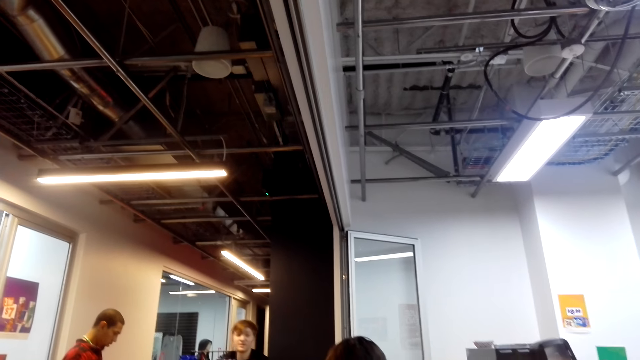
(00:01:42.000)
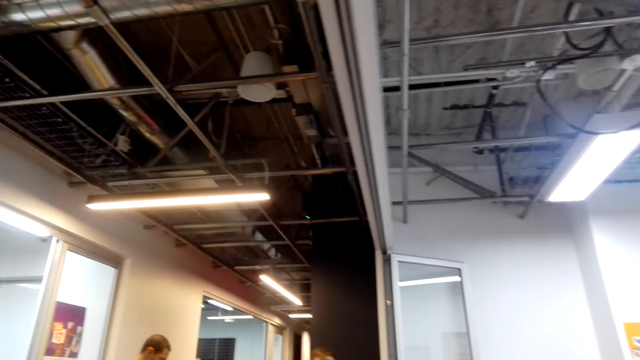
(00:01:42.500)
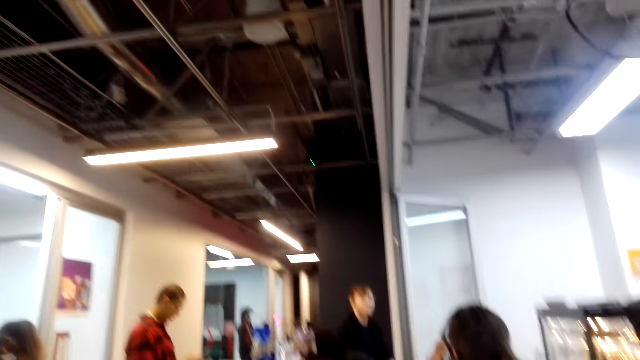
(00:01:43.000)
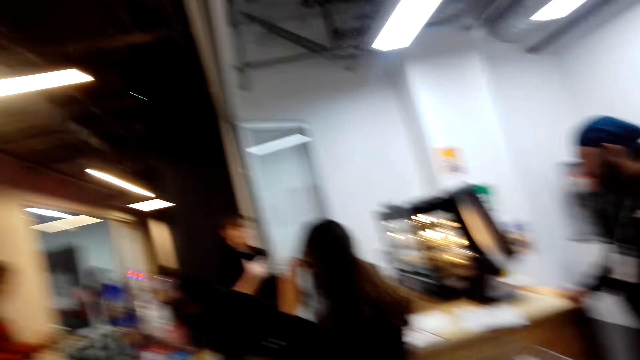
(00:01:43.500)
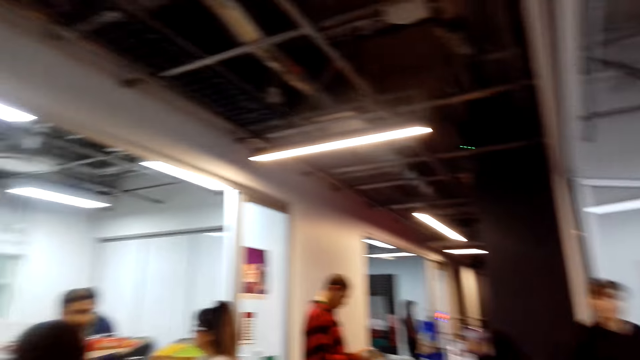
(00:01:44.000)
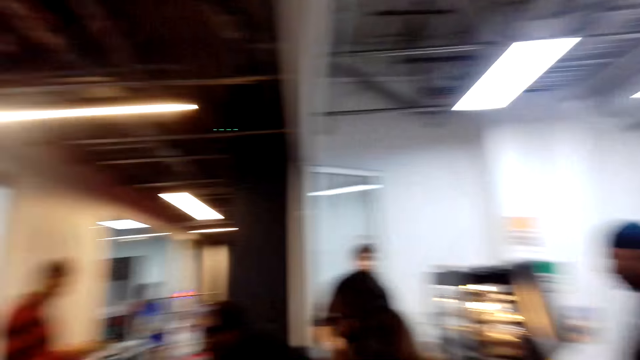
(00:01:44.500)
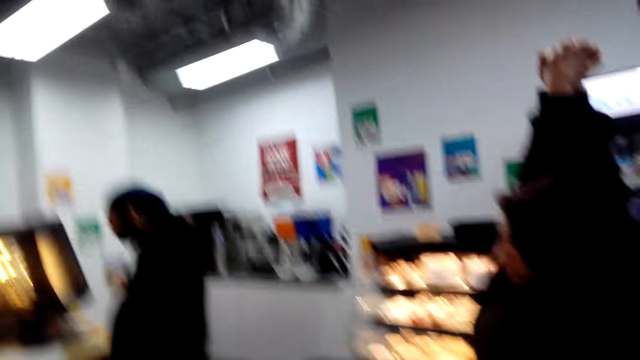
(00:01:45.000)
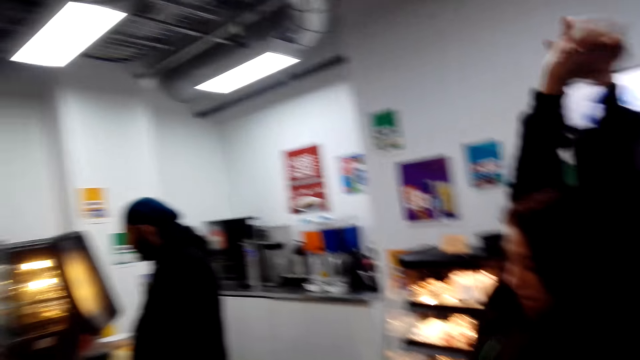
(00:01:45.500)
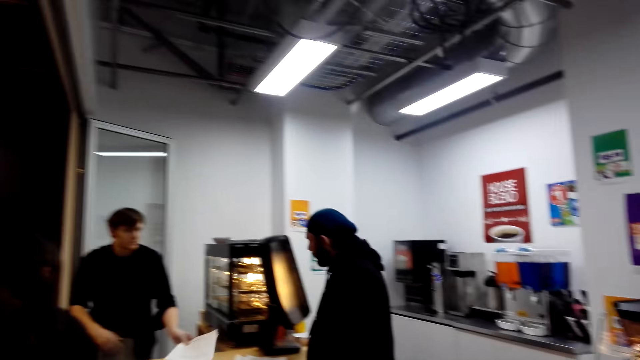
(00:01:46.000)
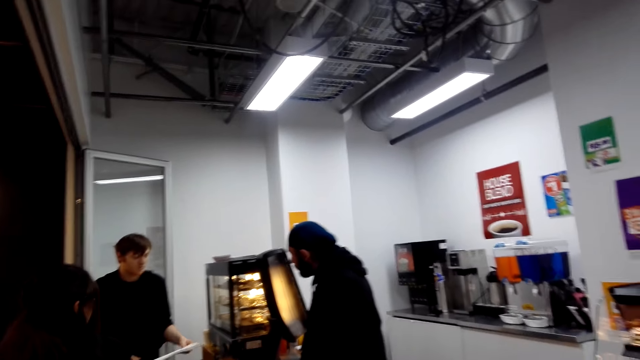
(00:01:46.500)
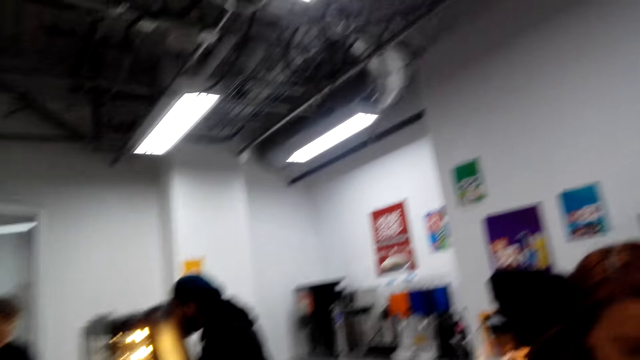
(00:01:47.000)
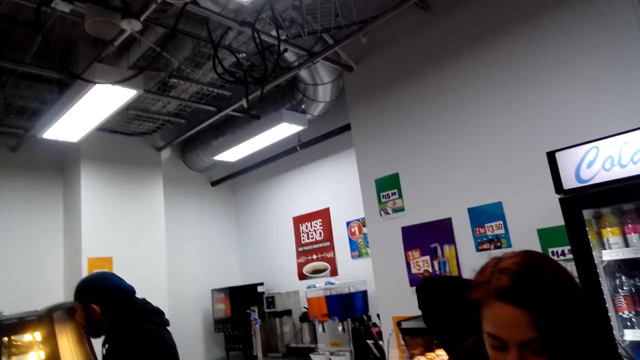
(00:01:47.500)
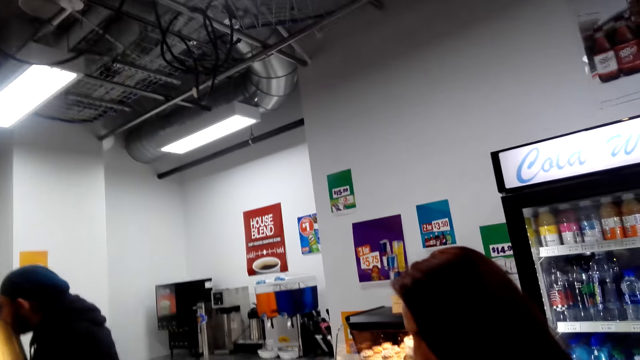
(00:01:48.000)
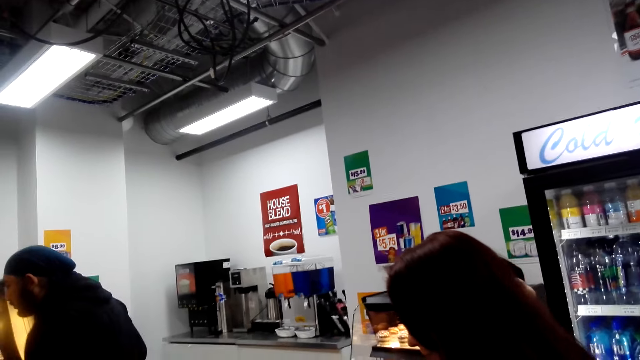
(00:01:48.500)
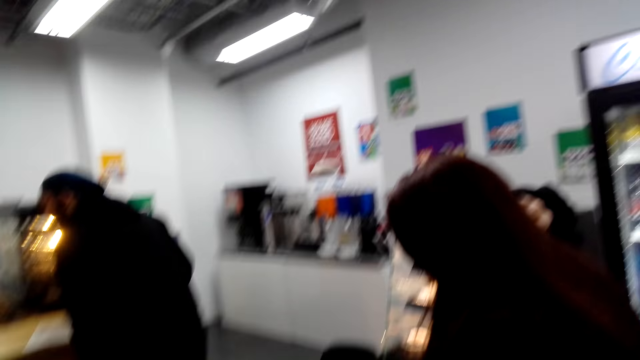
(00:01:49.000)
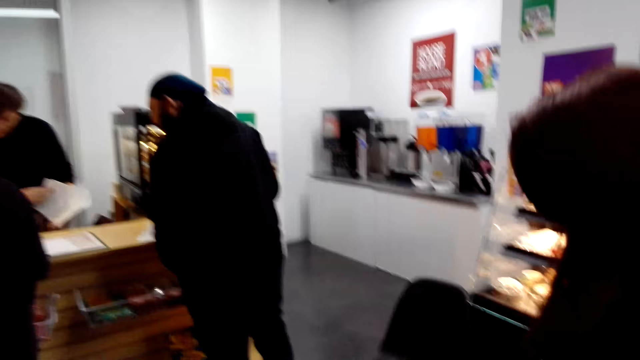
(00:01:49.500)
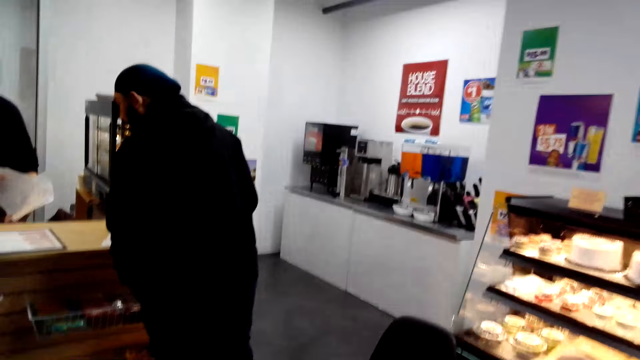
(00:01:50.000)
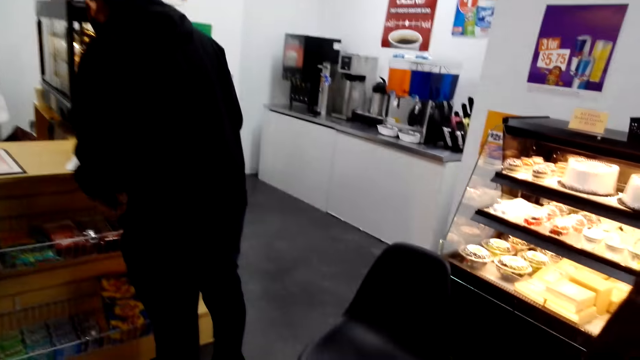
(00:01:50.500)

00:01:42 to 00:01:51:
The camera wearer listens to a man. They converse with a woman. A person holds the shopping list.

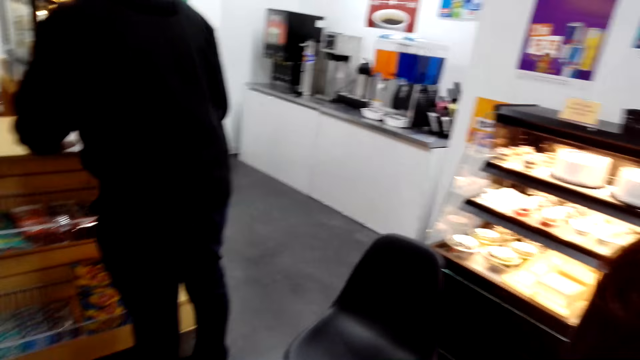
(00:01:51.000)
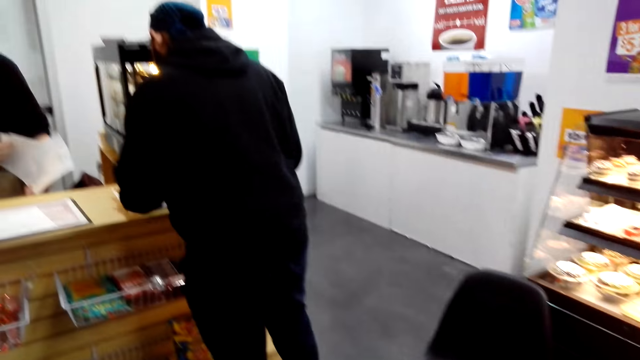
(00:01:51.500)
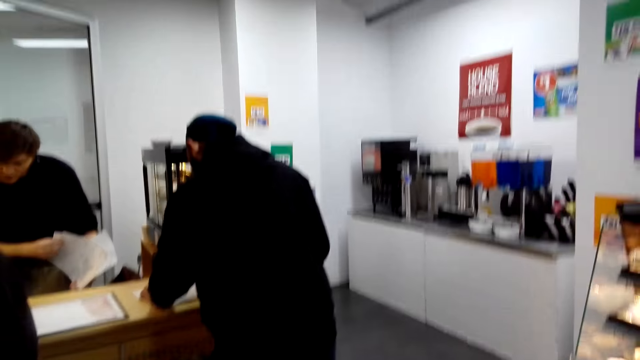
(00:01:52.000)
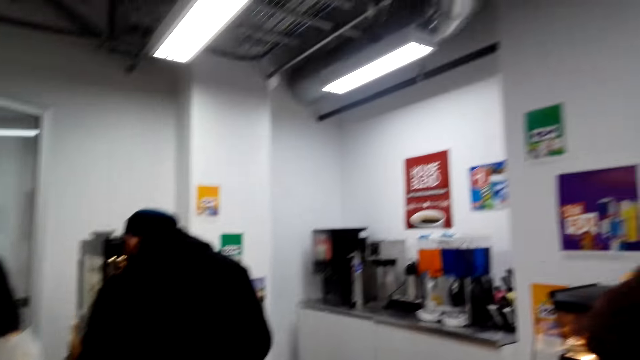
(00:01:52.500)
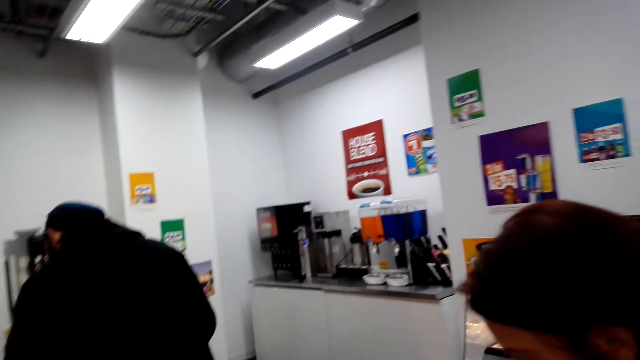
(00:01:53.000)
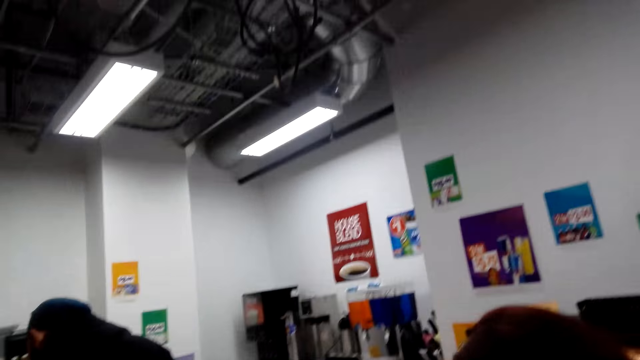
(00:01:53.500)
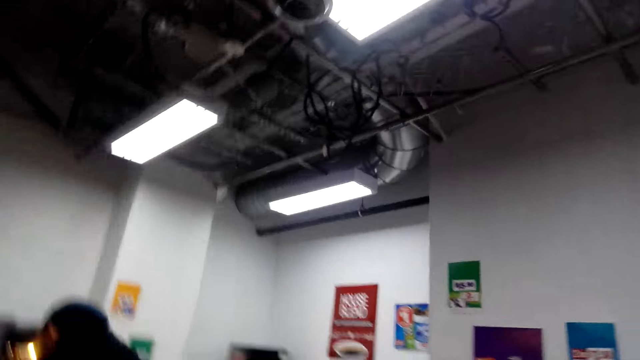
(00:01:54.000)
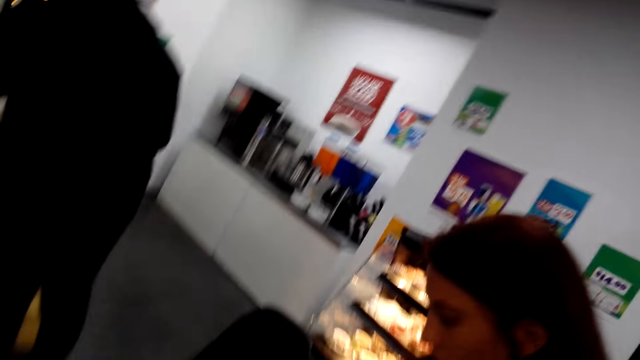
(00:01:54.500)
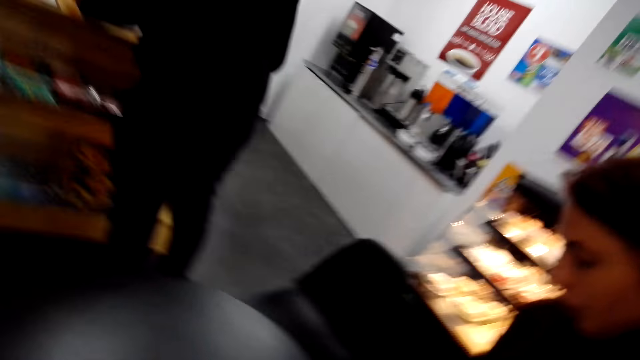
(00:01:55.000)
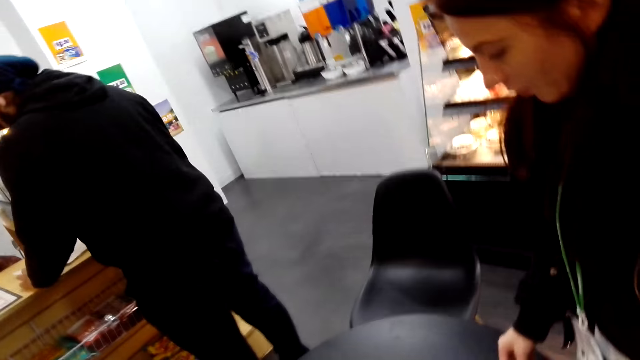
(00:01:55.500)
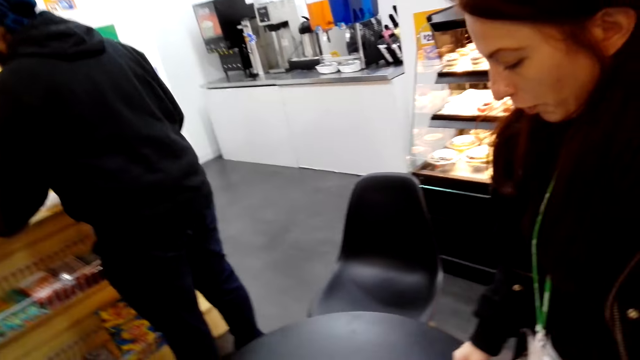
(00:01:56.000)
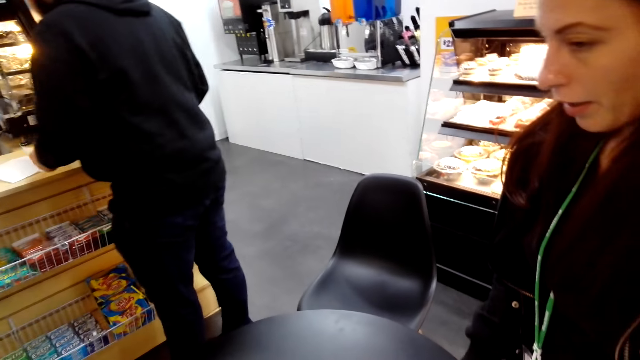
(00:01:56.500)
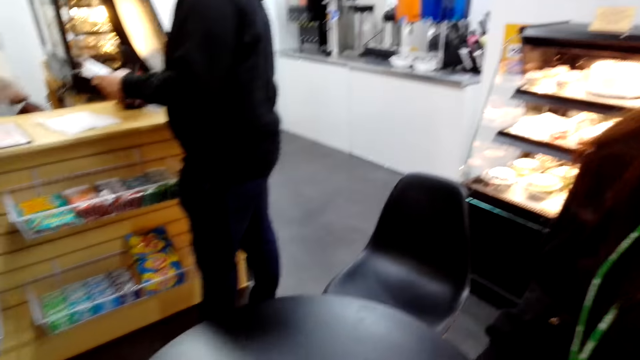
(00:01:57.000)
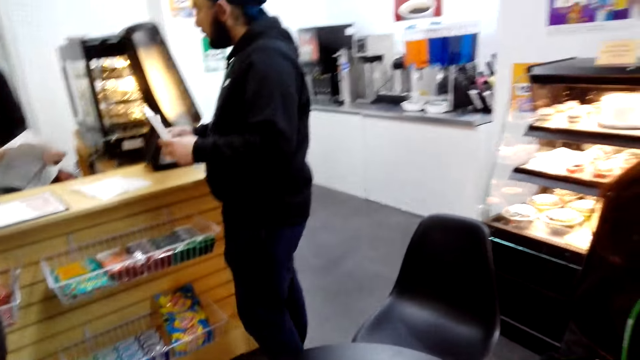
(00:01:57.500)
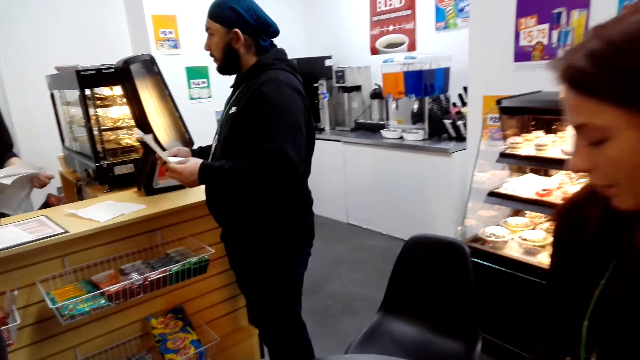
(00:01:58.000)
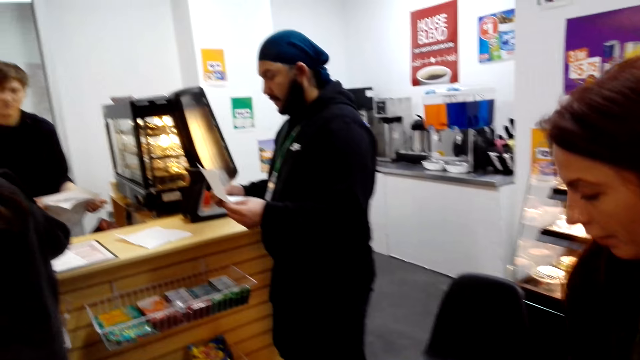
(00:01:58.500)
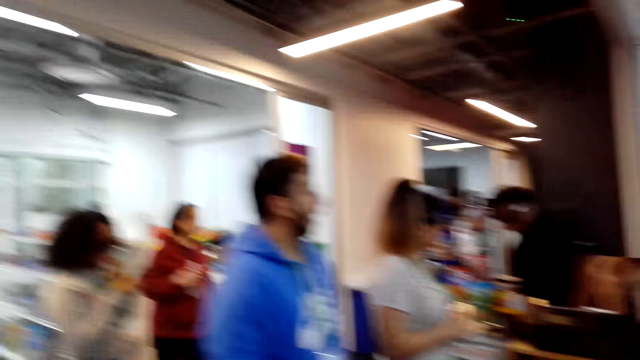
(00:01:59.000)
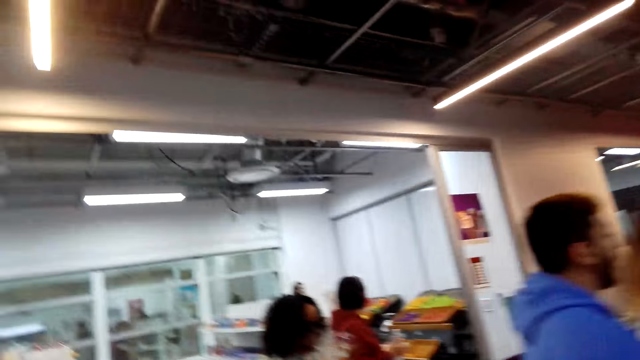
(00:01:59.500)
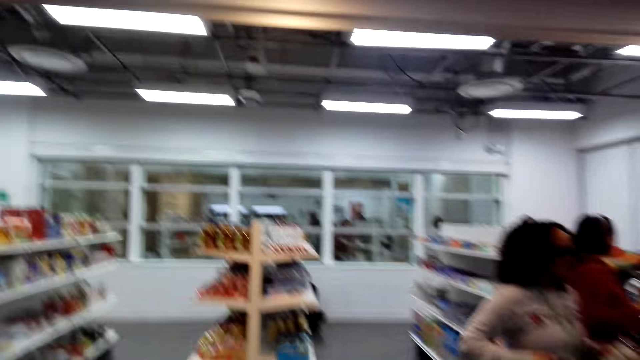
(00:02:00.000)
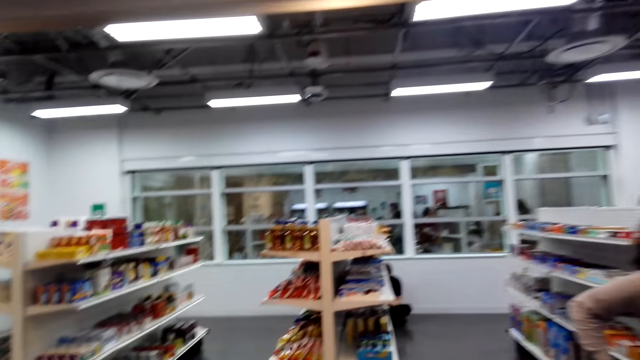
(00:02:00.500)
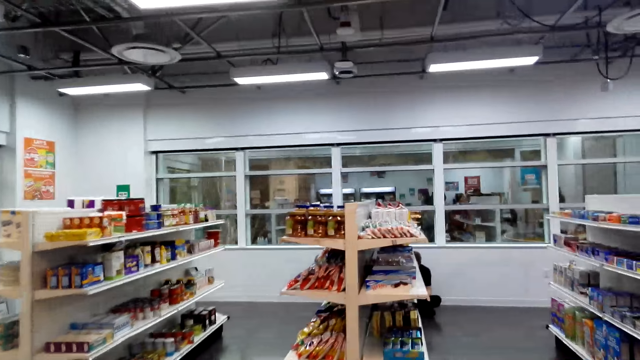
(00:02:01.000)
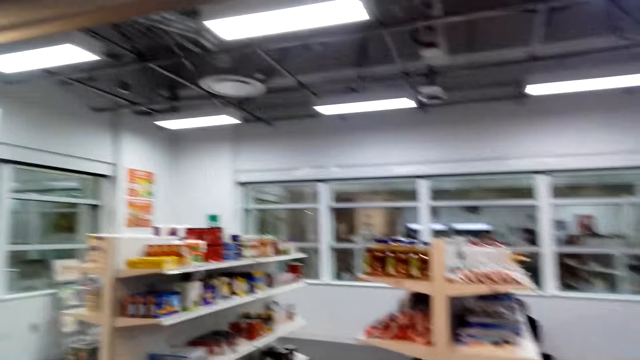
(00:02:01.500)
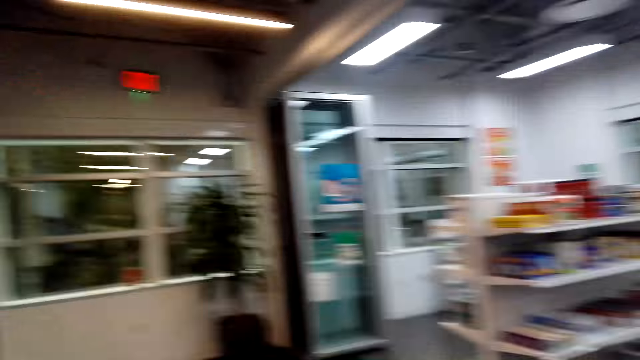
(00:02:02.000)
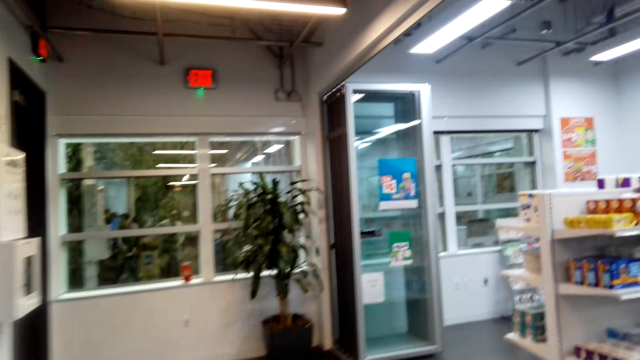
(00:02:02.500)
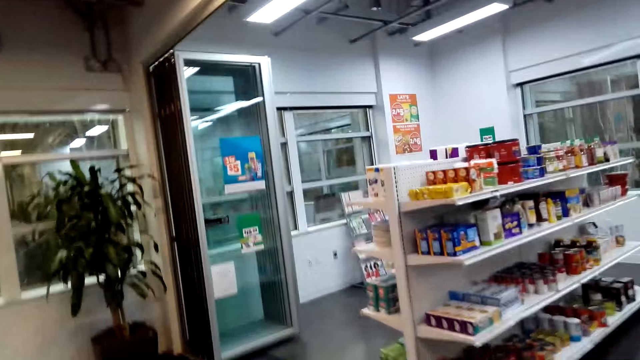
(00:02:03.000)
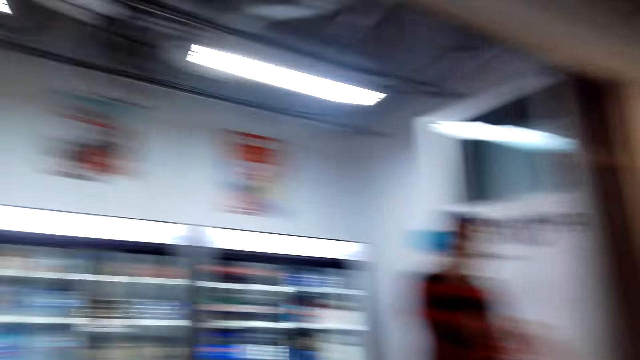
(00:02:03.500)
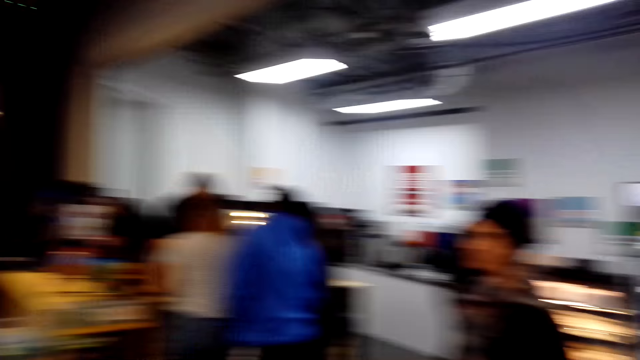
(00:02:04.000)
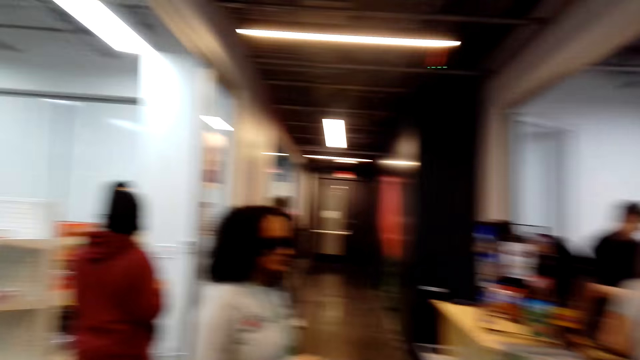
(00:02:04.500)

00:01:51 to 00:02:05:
The camera wearer looks around the supermarket. A person holds the shopping list. The camera wearer walks around. They walk towards the products.
